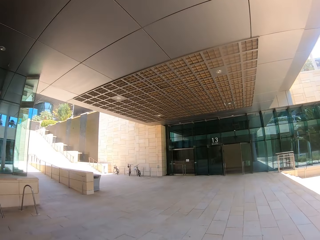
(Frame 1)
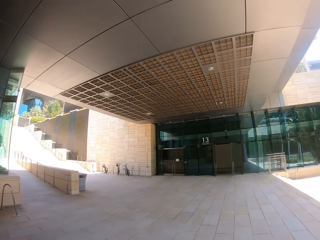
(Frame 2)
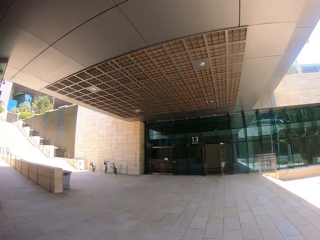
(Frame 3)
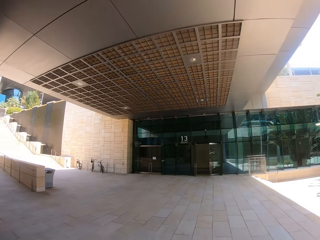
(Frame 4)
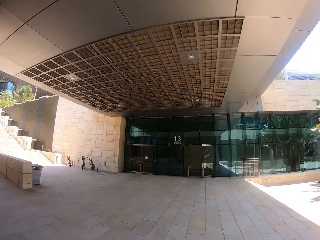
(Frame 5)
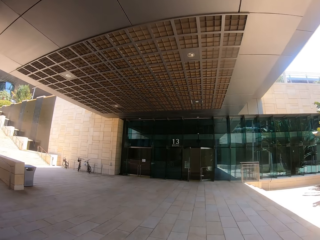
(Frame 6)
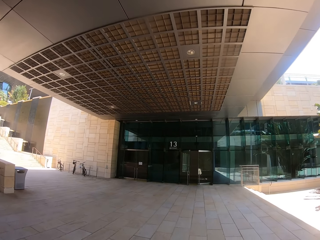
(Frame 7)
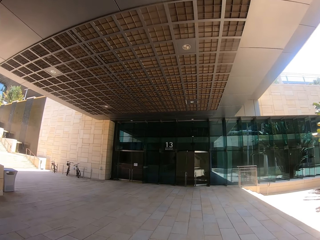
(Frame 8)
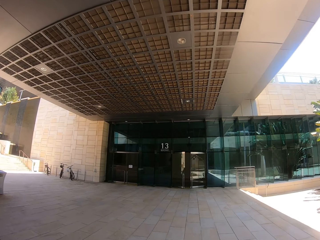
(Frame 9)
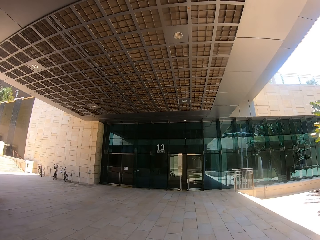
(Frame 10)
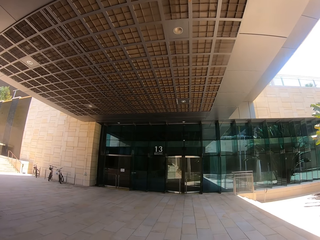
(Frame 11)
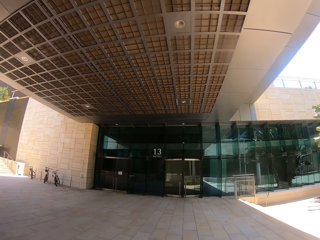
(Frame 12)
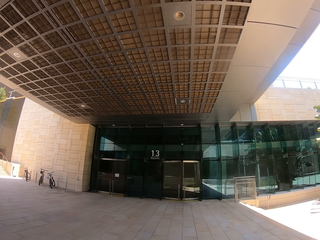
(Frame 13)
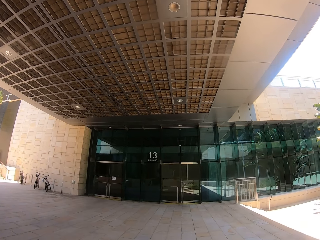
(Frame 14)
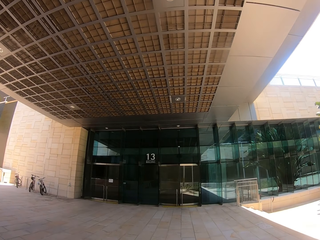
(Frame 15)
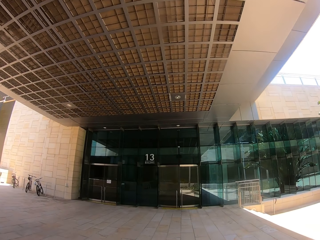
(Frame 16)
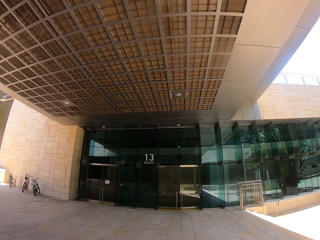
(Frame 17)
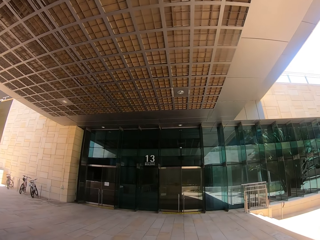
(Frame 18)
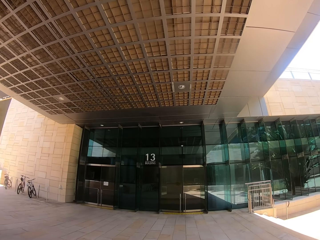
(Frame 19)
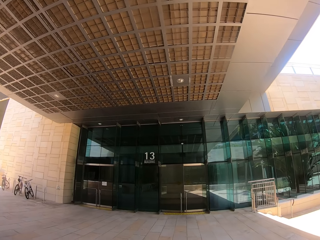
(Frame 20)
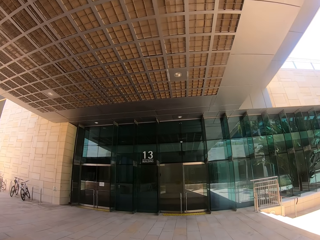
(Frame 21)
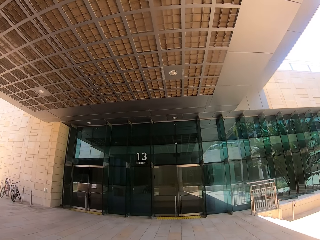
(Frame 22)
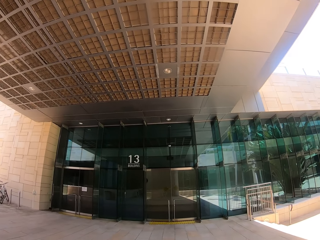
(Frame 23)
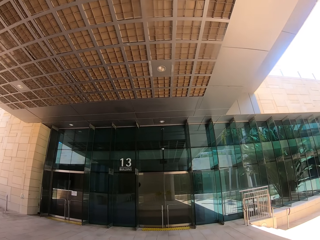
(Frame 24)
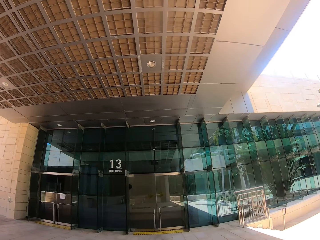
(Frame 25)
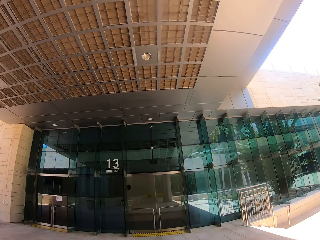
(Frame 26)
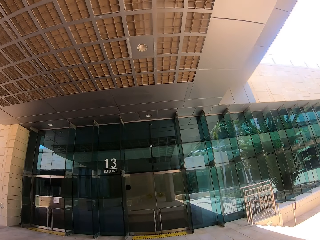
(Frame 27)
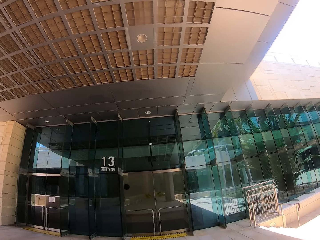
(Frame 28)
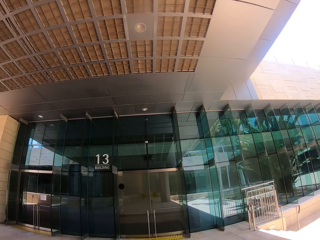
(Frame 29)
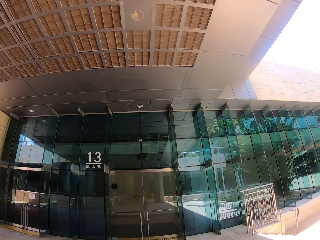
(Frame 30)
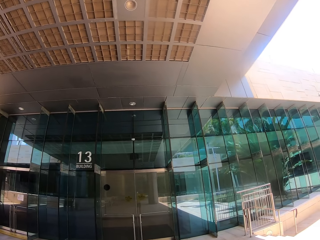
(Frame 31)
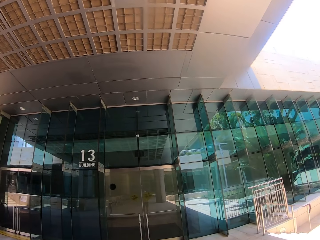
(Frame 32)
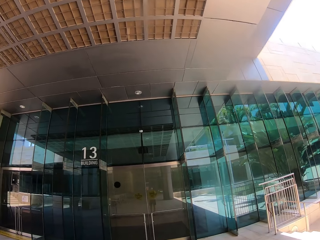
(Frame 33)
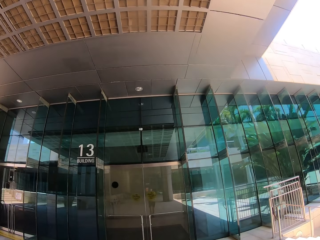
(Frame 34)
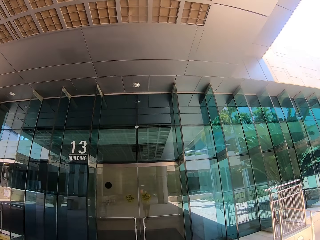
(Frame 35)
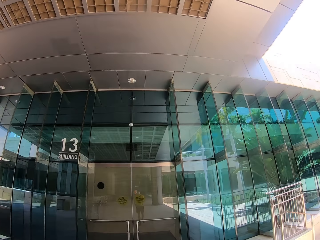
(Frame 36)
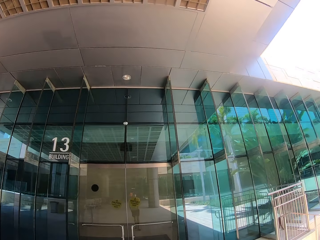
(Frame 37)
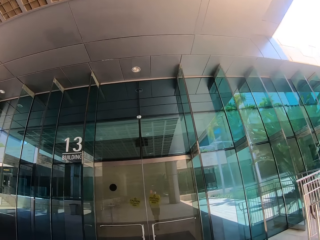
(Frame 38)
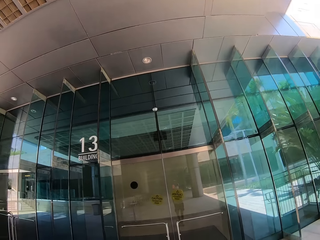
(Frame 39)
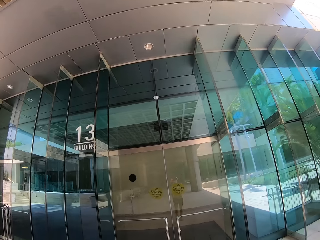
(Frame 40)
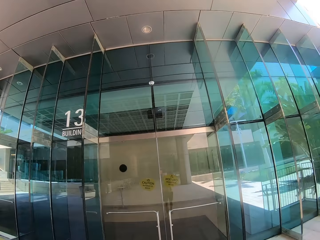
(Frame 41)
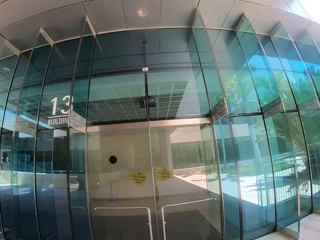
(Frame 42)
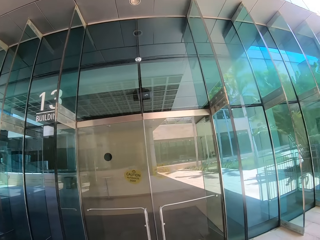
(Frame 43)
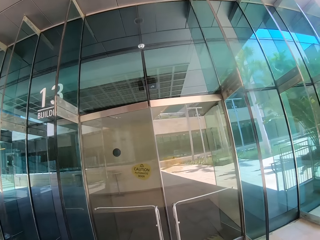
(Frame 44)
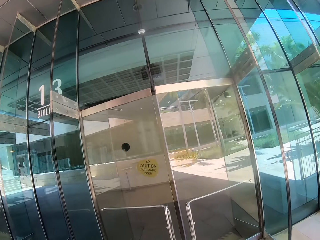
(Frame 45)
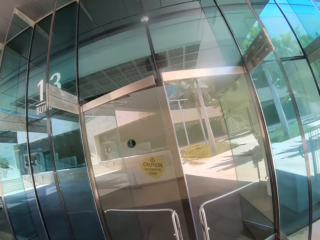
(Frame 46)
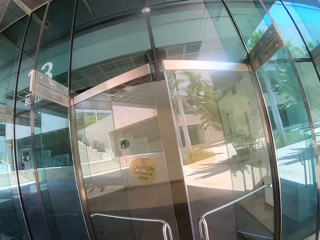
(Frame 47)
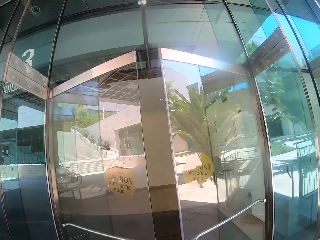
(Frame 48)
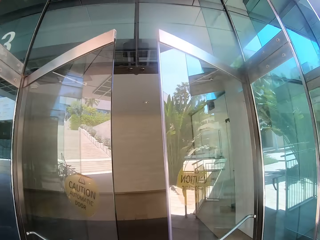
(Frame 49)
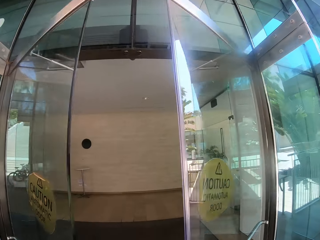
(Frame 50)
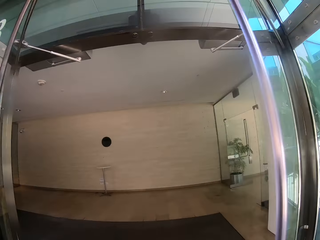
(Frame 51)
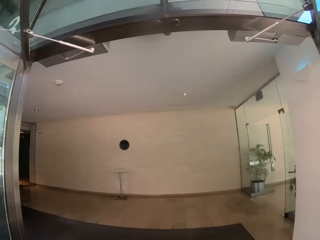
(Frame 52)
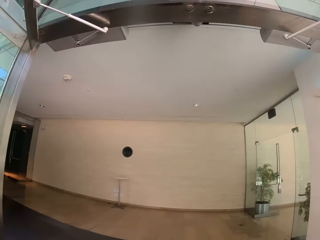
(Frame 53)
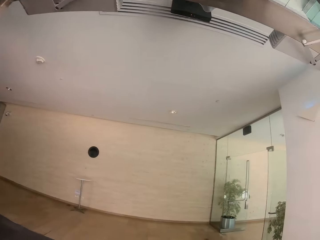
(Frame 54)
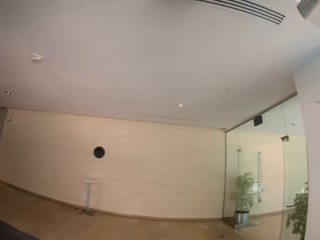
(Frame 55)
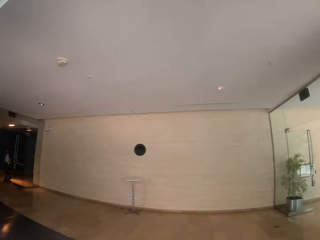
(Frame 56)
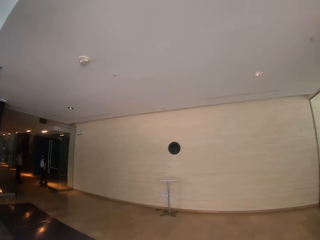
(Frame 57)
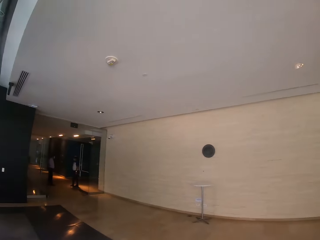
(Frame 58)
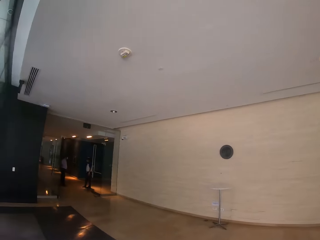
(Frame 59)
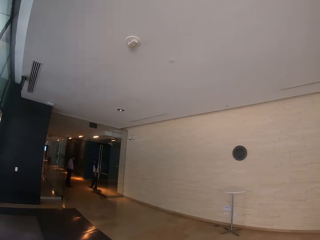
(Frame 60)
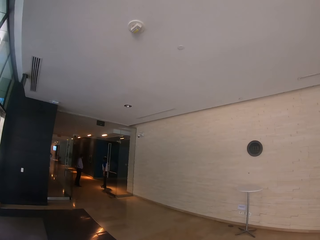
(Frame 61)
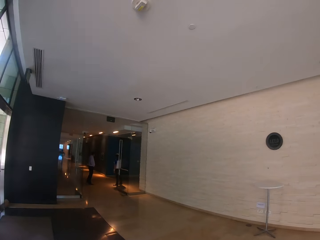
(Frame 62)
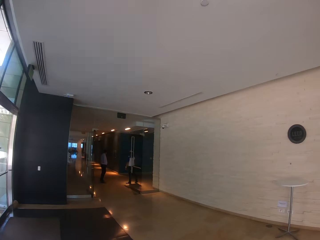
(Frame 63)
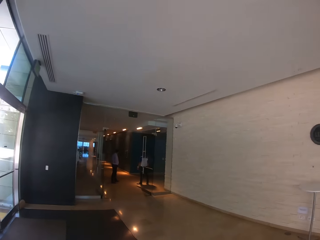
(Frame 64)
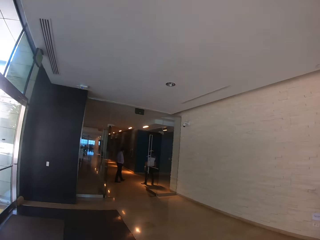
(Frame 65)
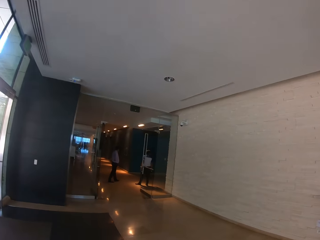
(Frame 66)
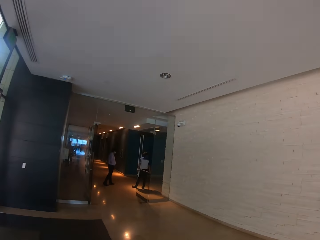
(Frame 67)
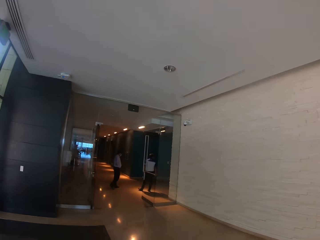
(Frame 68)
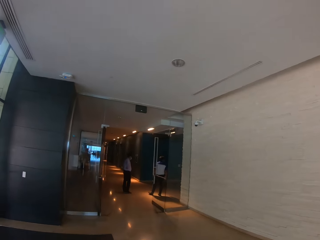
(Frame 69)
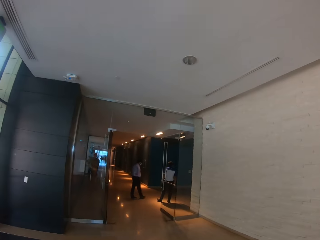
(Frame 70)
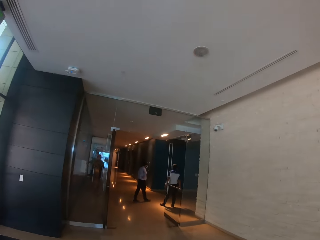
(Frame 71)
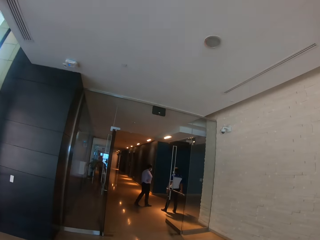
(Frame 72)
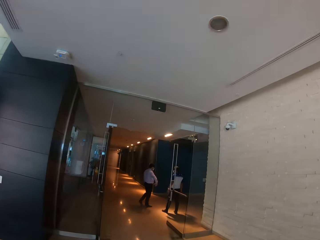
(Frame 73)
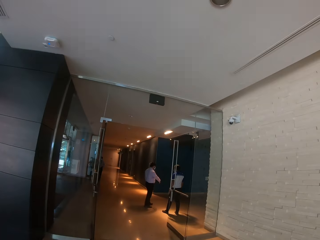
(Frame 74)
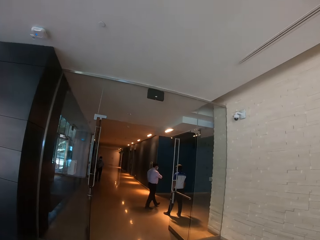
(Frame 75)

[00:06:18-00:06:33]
The camera wearer walks in the house. They walk past the door.

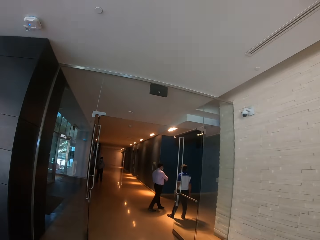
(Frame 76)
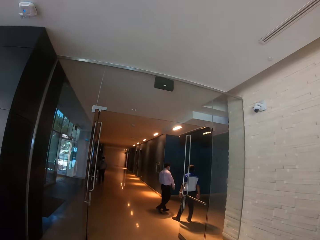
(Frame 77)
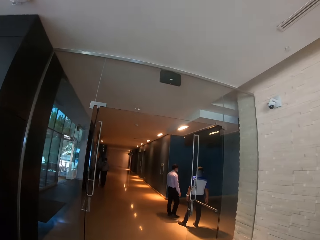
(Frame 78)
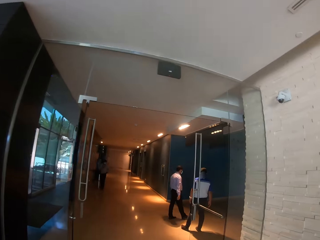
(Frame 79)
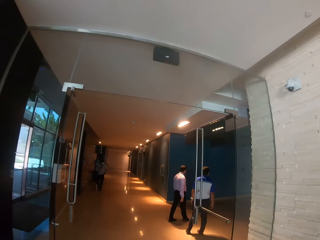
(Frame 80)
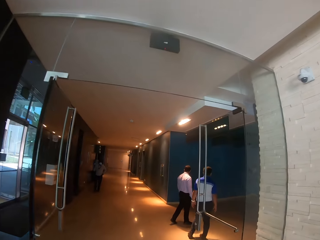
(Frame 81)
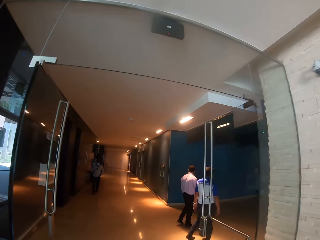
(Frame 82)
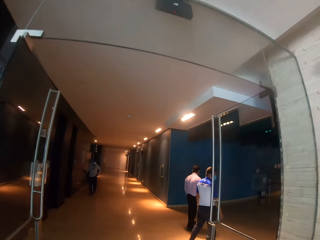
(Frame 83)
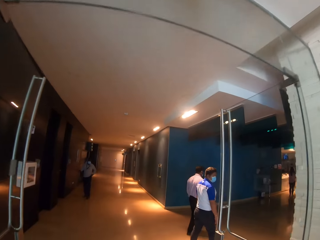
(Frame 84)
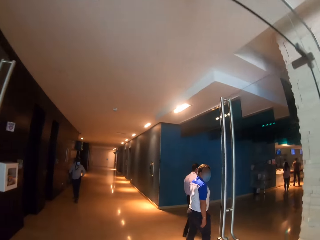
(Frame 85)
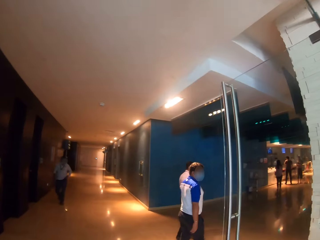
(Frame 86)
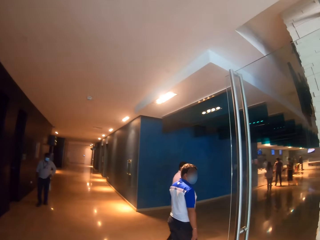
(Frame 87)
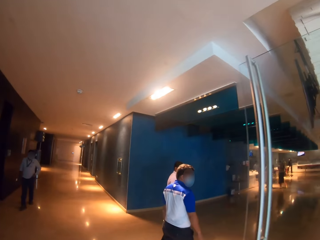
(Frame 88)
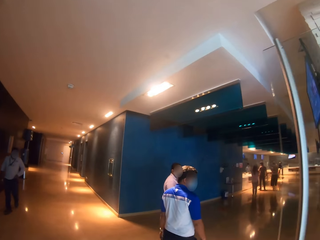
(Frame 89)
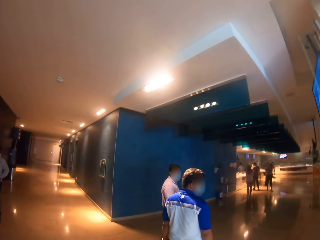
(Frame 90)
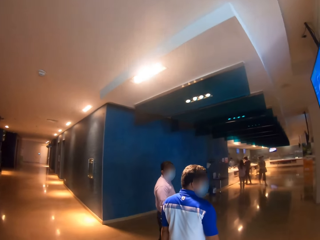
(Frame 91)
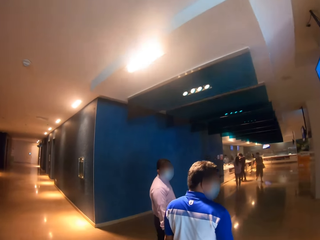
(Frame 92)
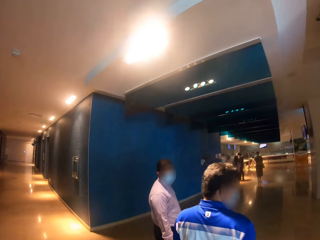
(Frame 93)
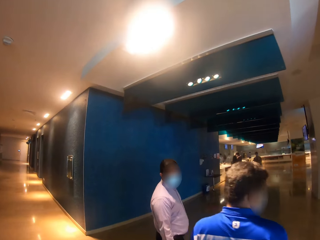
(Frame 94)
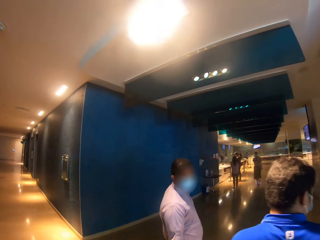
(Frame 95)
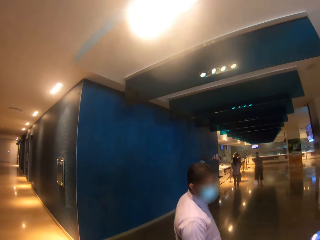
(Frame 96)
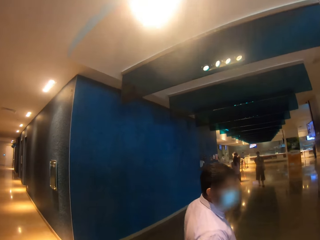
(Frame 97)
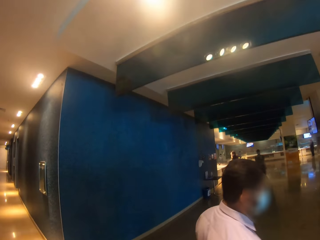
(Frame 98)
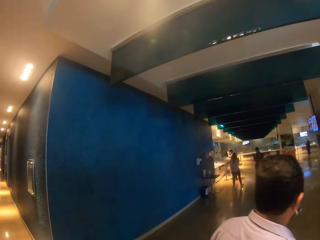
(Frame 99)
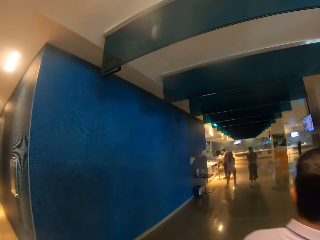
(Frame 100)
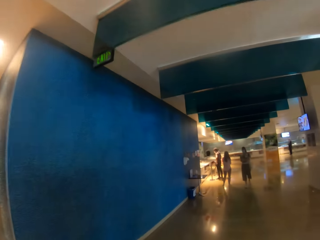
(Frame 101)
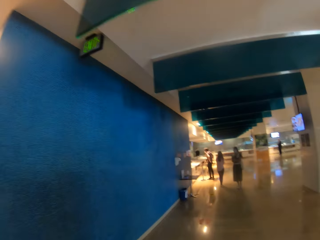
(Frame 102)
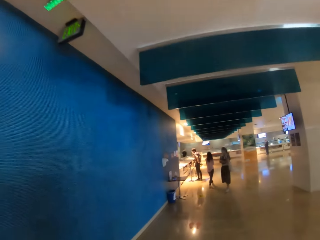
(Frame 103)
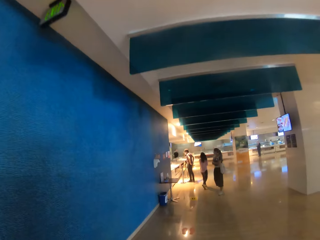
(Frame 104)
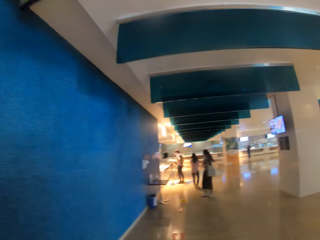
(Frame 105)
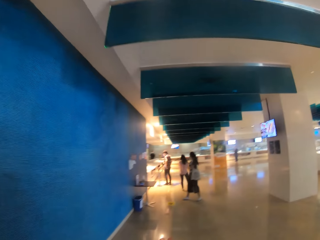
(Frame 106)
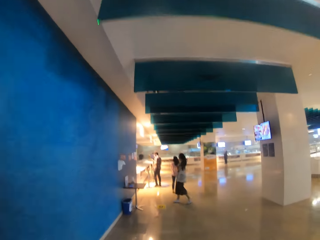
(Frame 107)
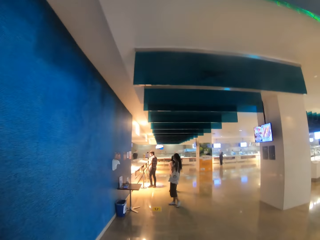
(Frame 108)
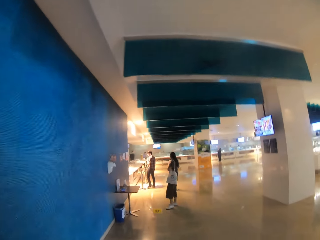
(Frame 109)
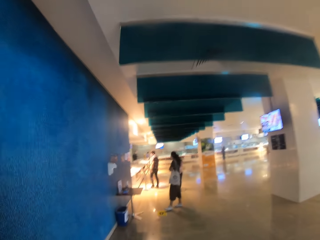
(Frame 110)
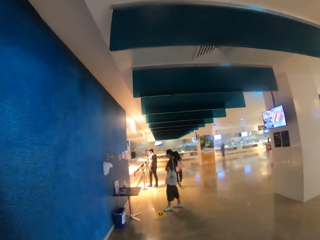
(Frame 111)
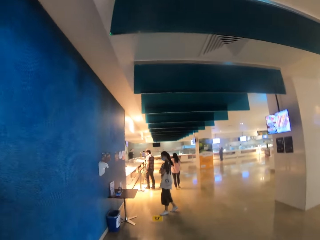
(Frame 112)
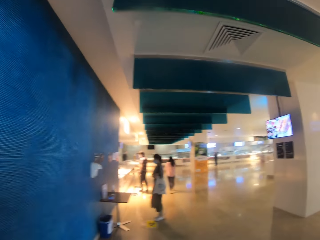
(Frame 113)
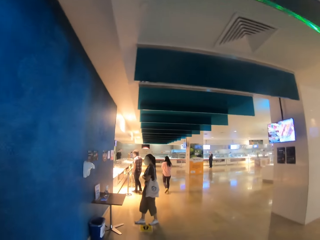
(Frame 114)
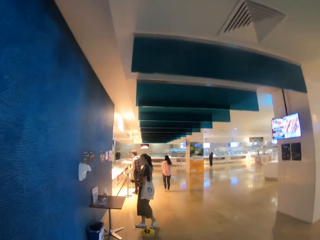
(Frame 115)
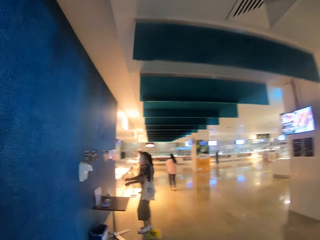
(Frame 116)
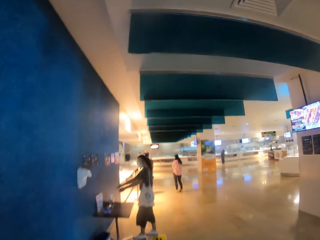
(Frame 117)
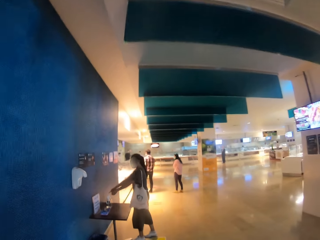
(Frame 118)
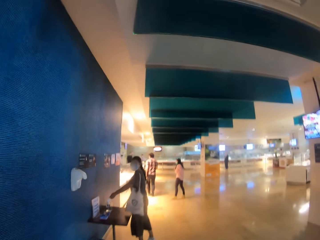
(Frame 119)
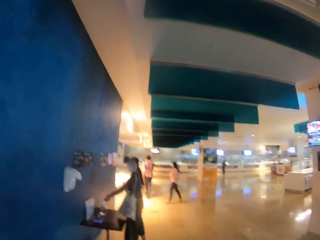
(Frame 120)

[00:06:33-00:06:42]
A person stands on the hallway. Another person stands on the hallway.
